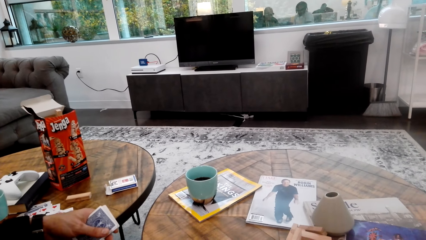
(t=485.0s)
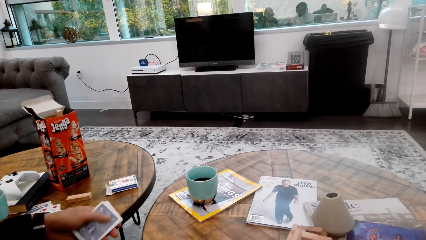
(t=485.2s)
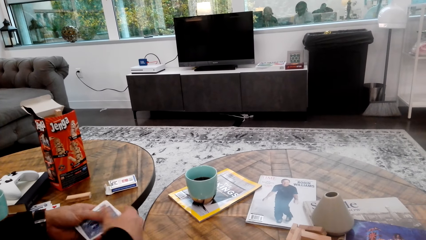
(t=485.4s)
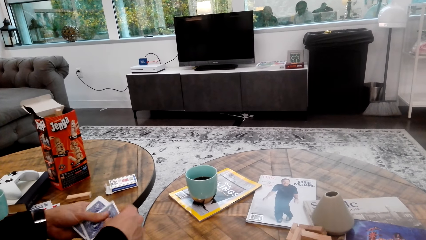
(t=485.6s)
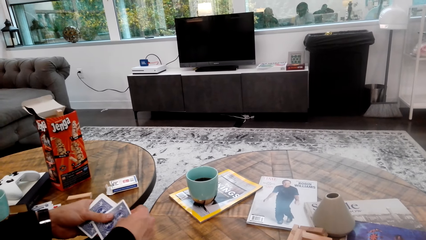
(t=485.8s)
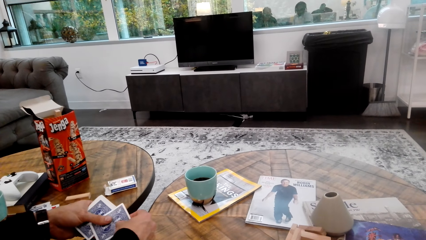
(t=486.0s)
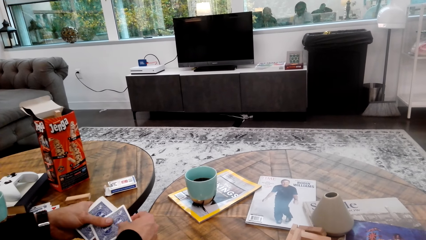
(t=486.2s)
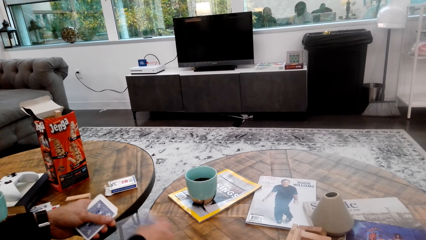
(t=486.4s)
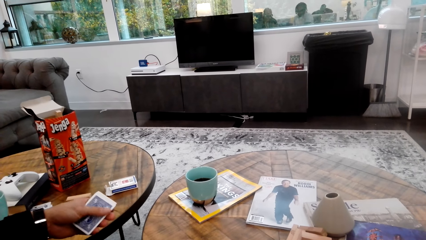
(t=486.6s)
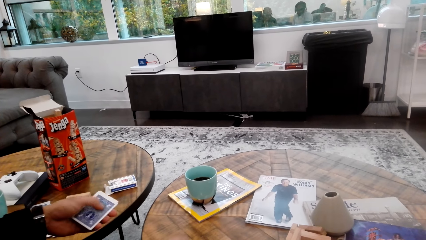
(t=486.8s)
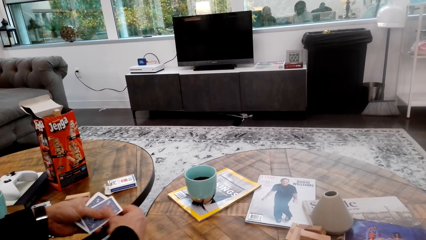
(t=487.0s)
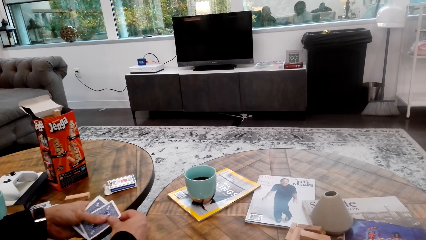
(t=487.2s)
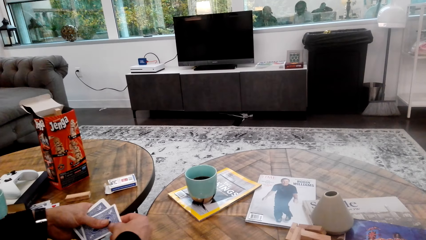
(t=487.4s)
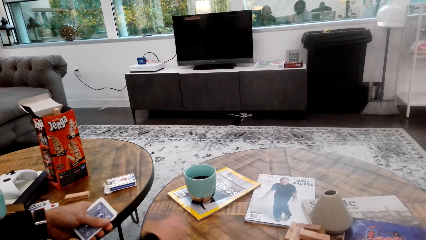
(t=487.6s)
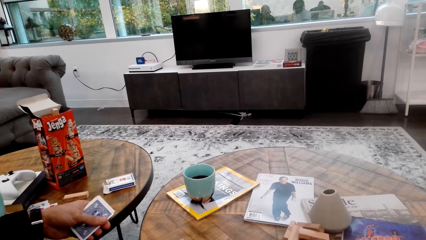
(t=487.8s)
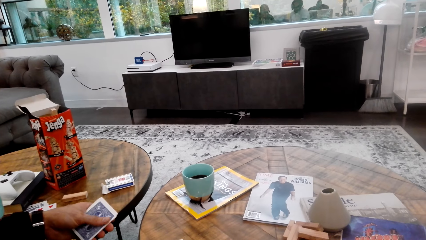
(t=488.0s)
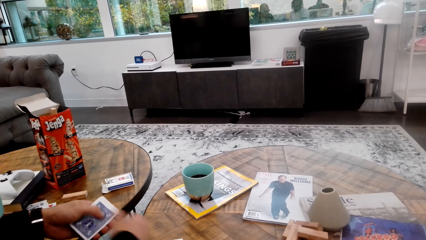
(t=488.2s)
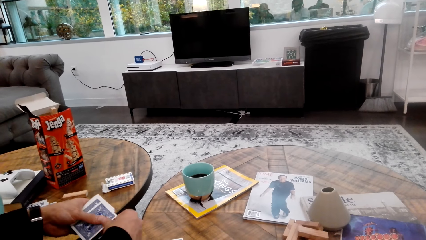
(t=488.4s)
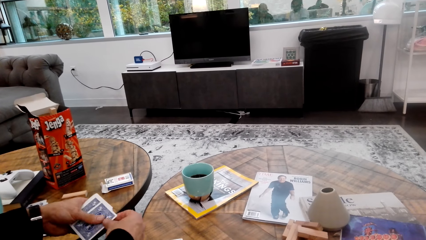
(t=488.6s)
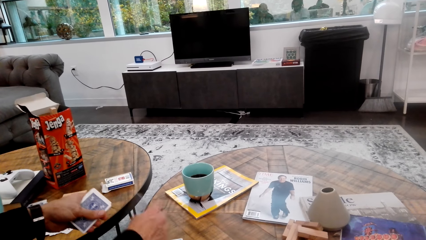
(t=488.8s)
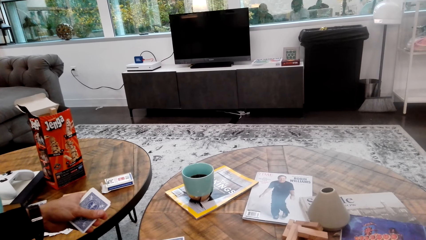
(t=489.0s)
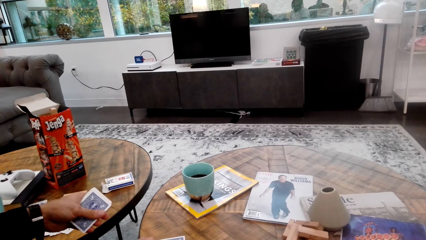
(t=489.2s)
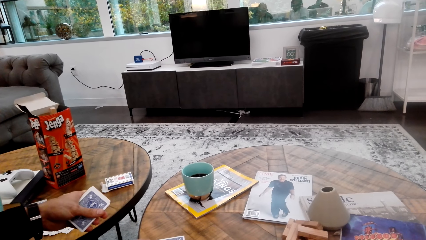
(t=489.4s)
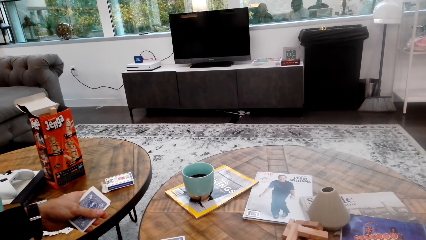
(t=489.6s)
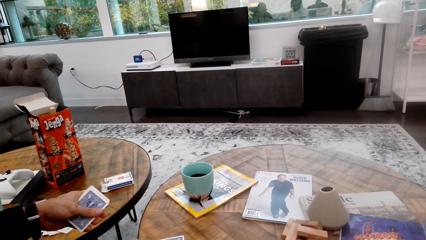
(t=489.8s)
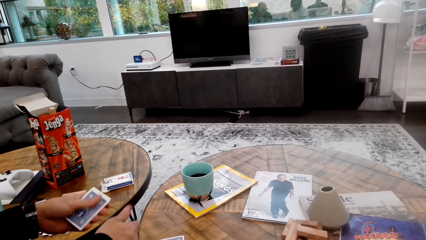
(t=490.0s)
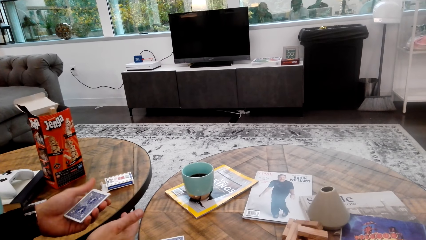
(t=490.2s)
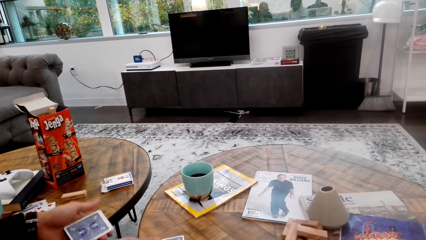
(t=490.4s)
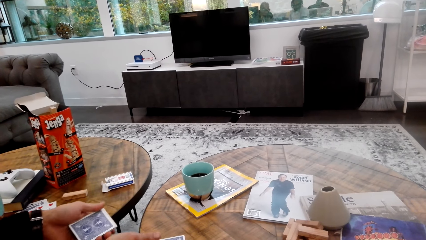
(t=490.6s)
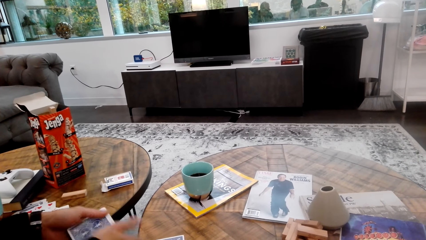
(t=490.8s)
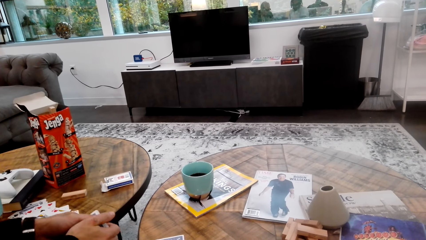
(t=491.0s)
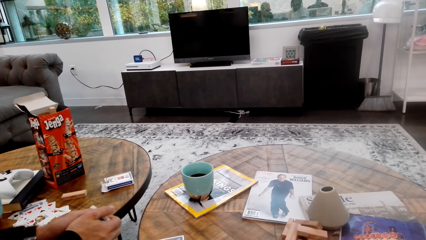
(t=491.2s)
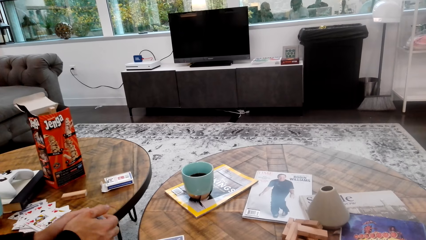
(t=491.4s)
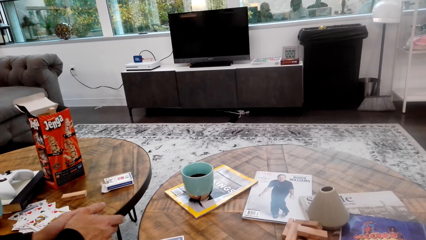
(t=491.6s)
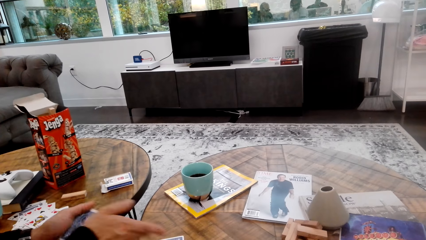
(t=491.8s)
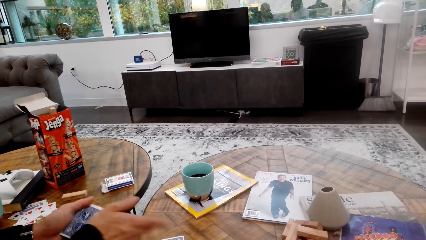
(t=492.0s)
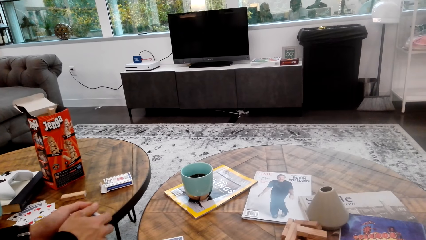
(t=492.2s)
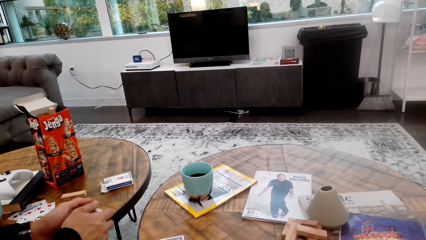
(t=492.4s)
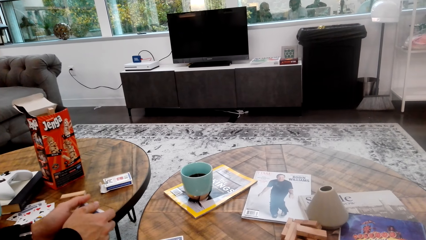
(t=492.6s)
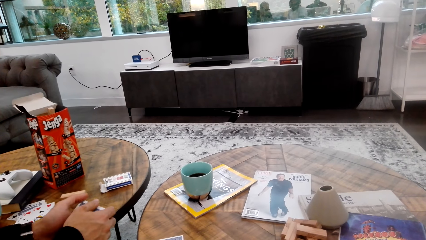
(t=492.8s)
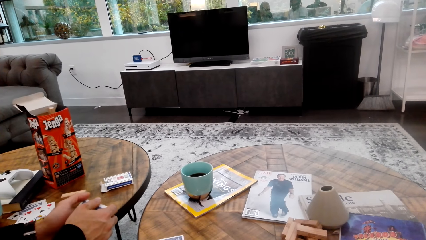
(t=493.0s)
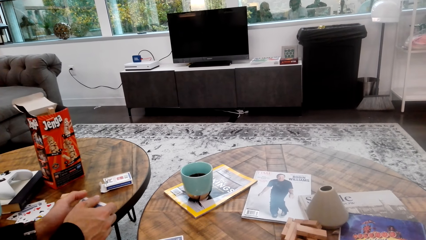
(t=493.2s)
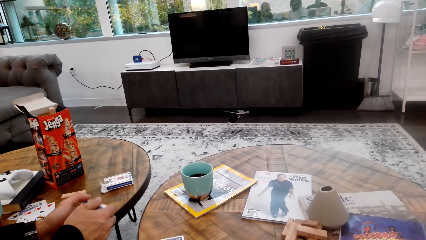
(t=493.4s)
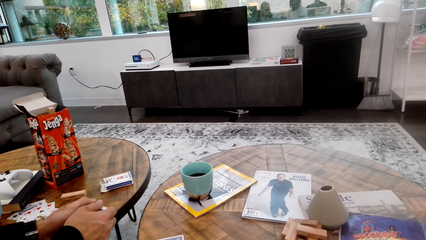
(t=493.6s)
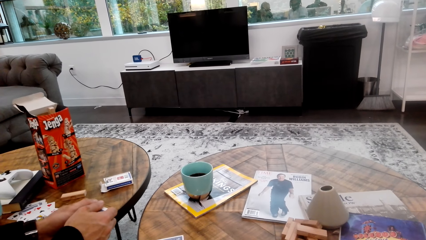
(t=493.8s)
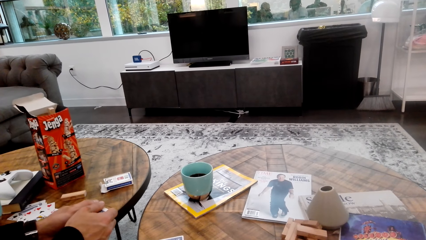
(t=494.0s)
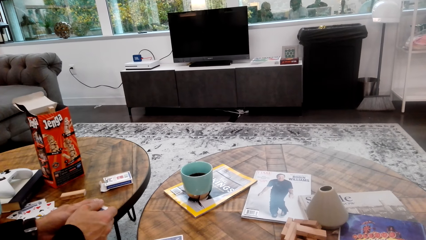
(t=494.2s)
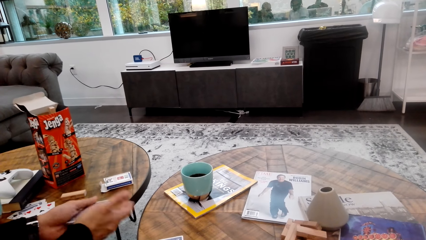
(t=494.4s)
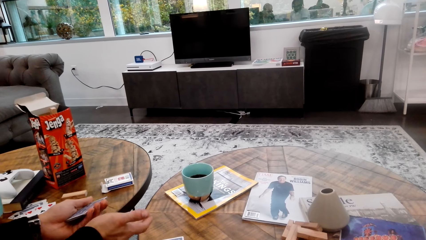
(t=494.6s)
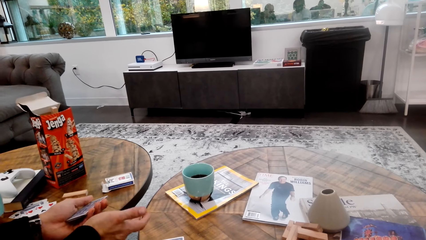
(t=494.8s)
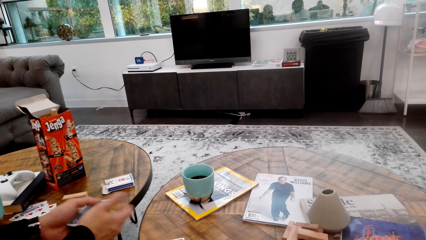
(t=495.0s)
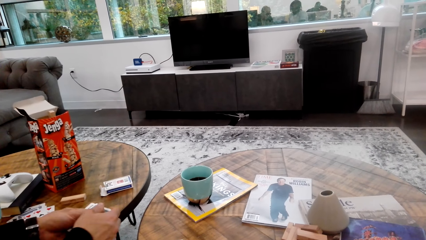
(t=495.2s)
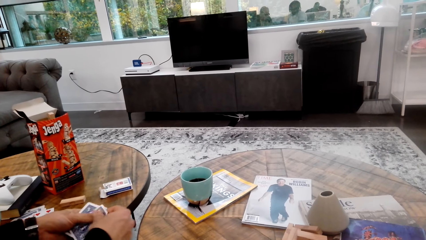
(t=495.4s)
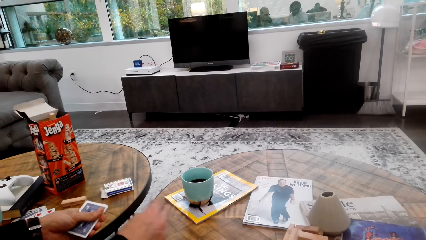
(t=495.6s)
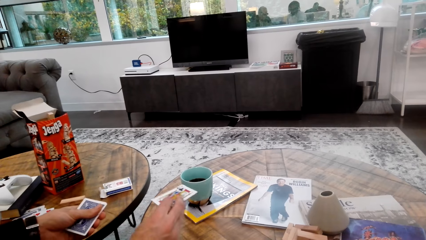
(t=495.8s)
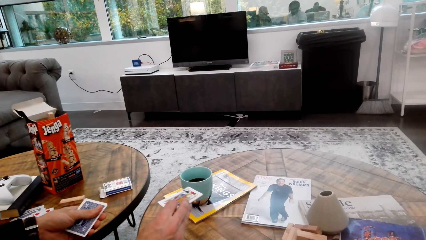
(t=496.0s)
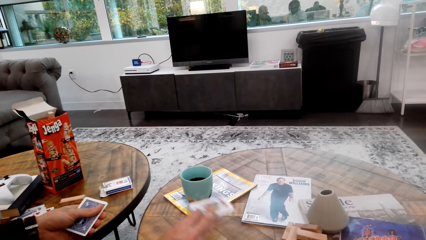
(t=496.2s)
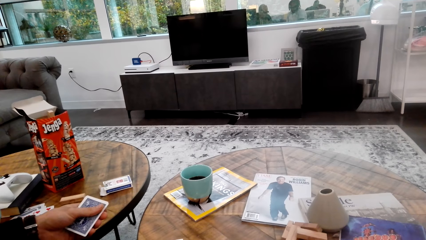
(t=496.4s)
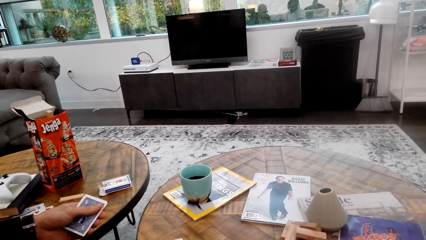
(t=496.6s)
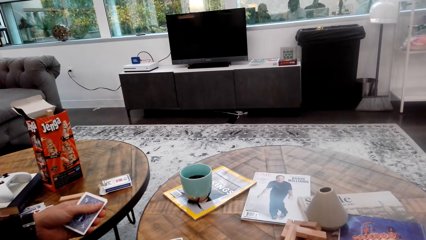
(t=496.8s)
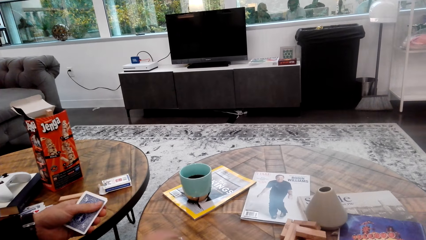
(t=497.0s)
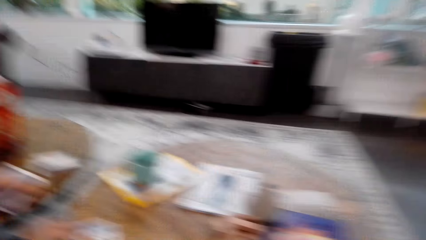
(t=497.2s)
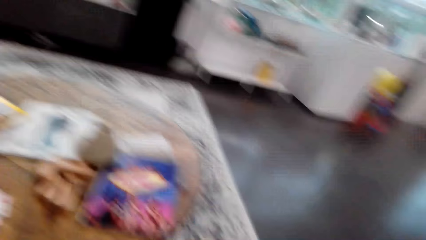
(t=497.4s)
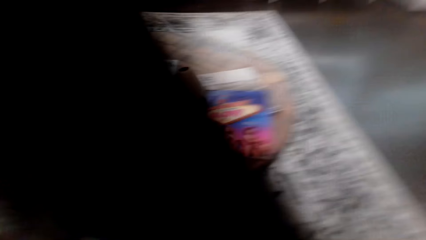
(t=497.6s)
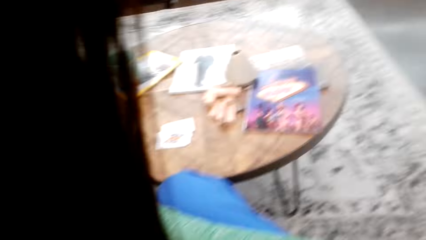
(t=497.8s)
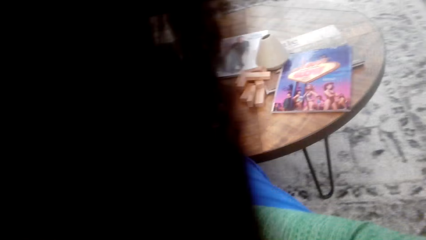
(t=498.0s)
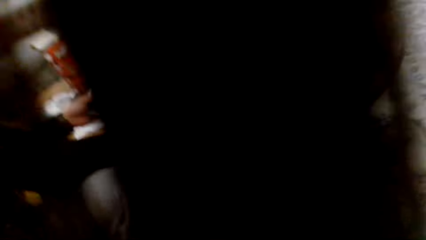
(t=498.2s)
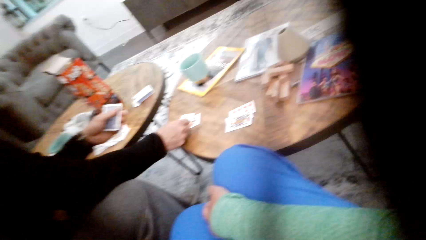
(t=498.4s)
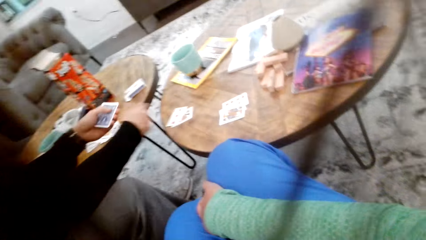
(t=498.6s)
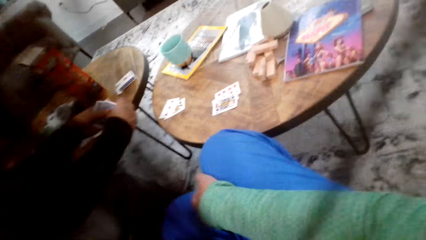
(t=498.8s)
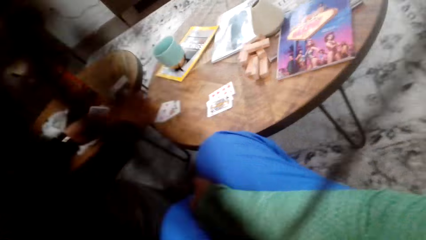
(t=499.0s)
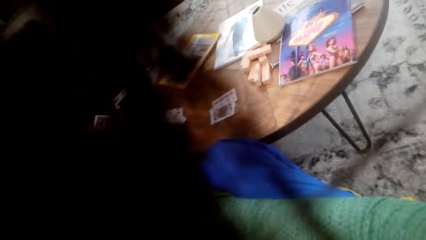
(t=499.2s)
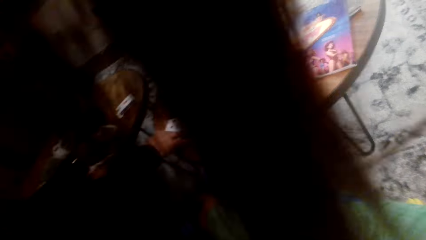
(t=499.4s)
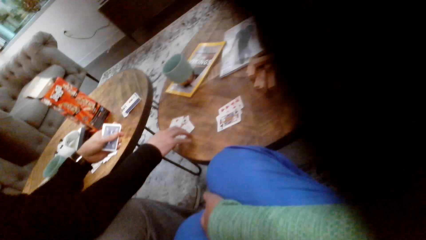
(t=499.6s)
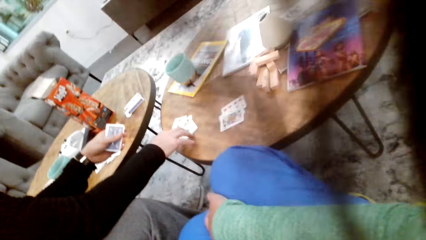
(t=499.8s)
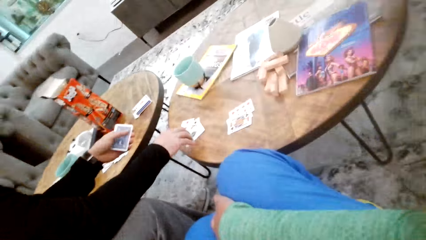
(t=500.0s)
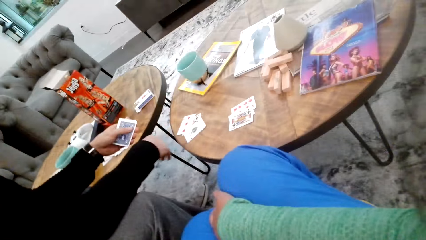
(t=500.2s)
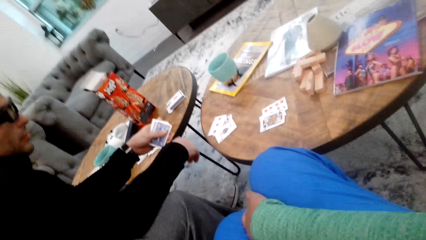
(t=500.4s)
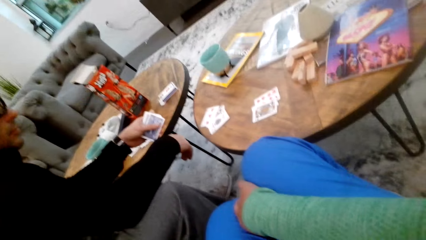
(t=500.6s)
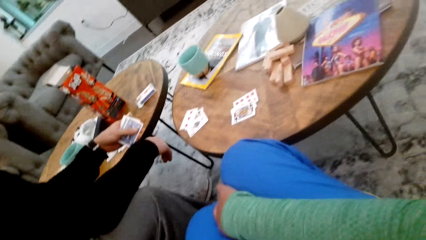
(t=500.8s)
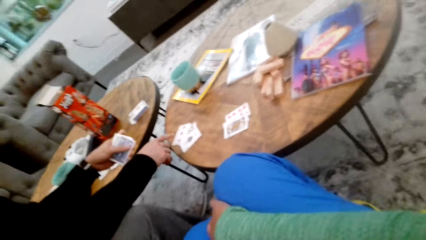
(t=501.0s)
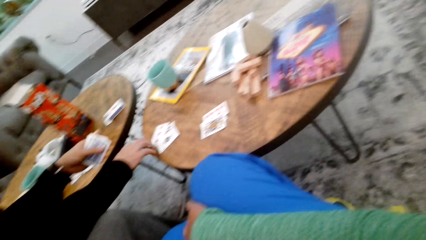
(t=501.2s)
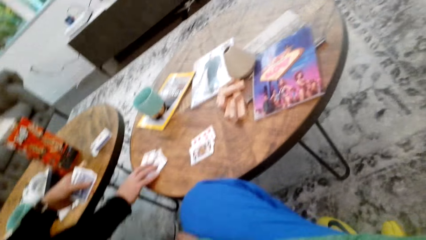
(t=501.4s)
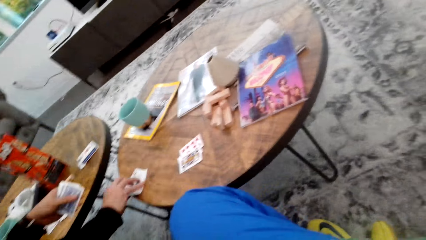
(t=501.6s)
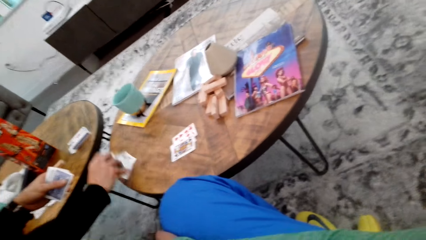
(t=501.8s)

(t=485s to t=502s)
A man places cards on the table. The camera wearer looks around.
